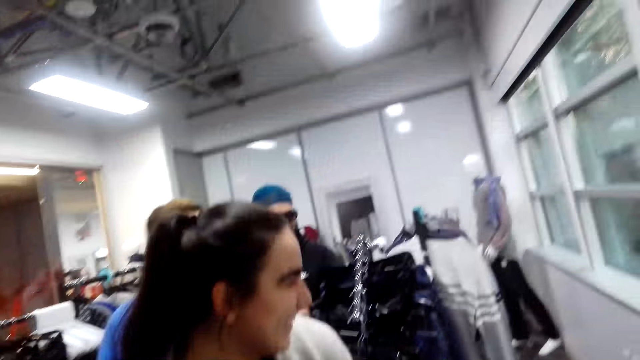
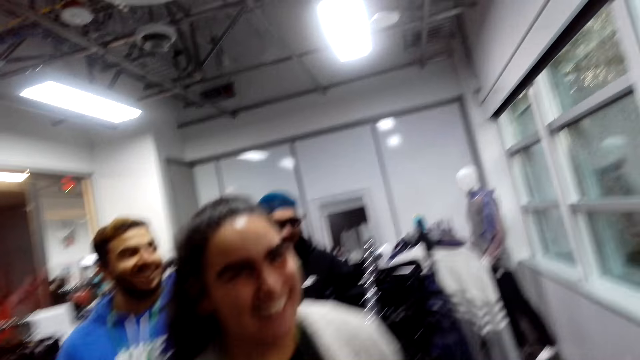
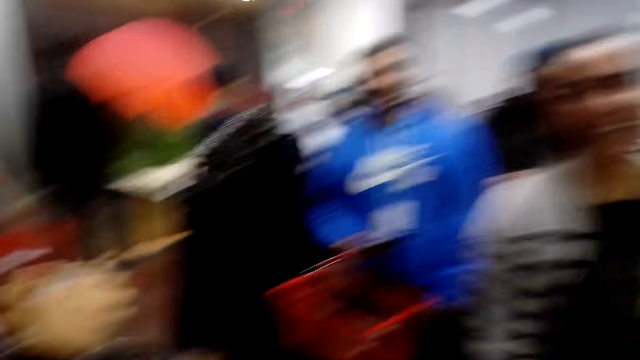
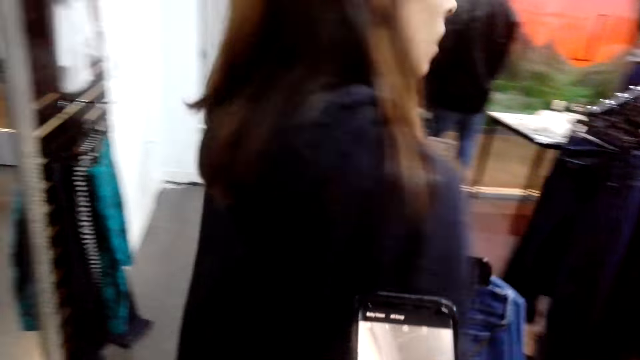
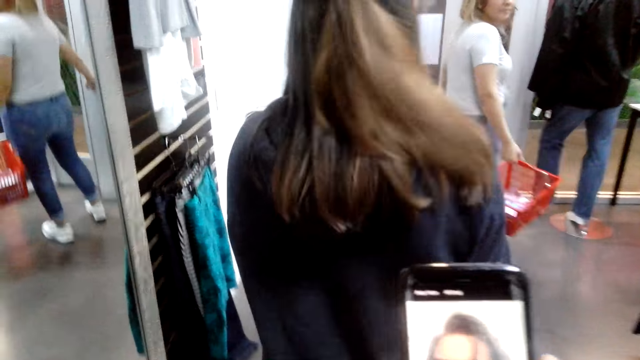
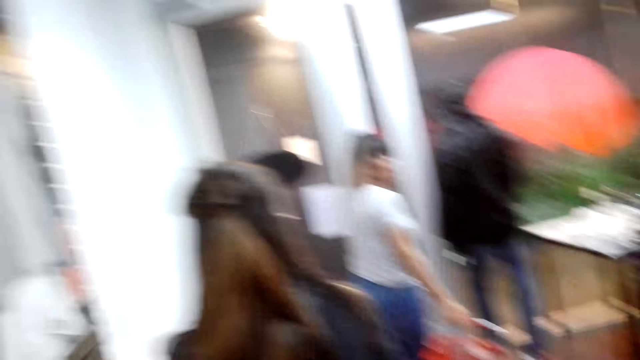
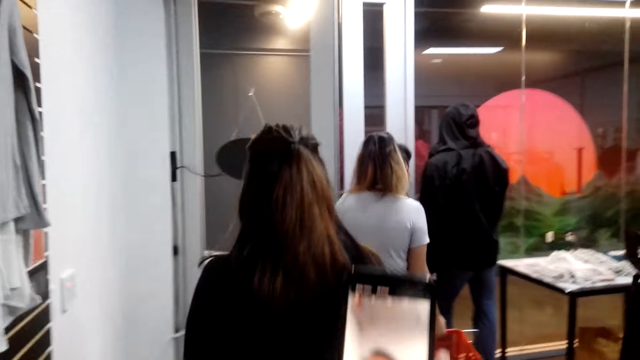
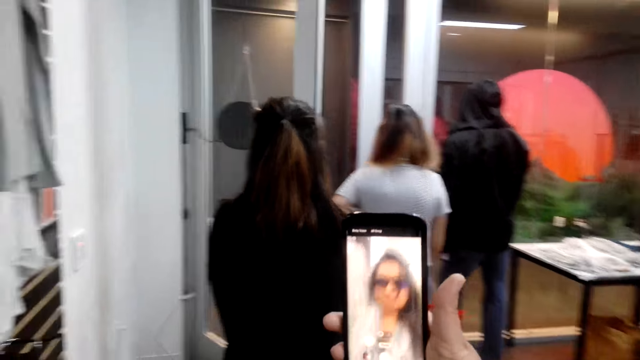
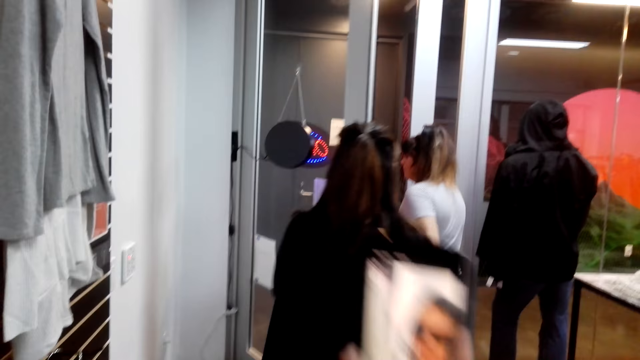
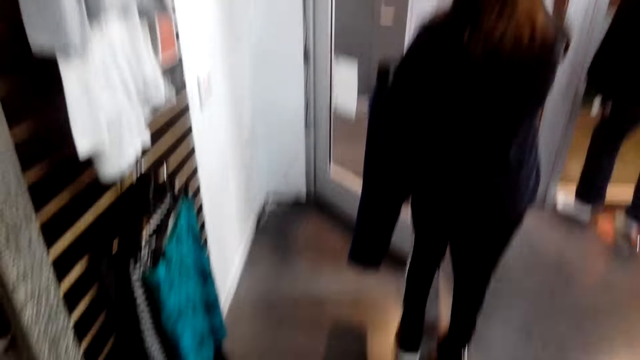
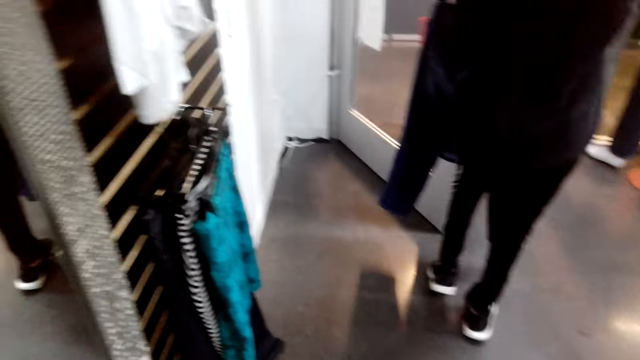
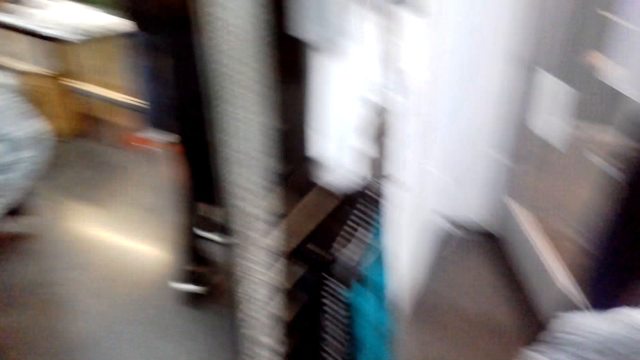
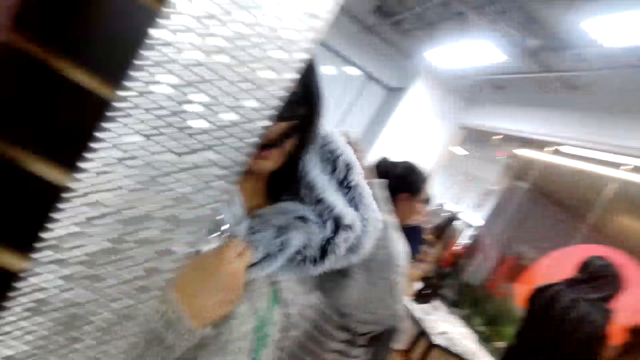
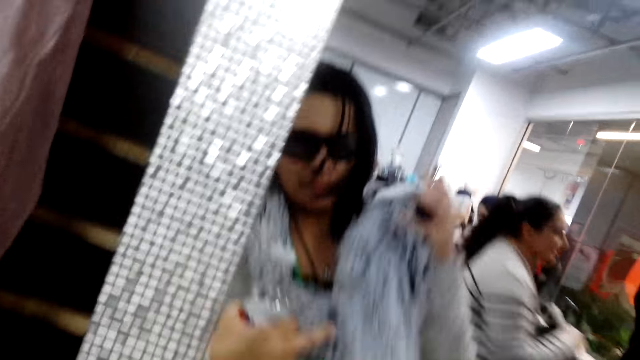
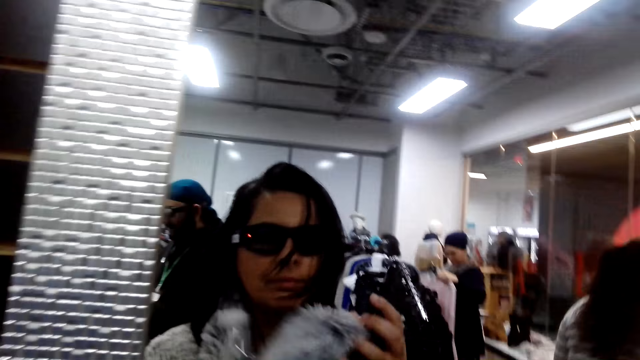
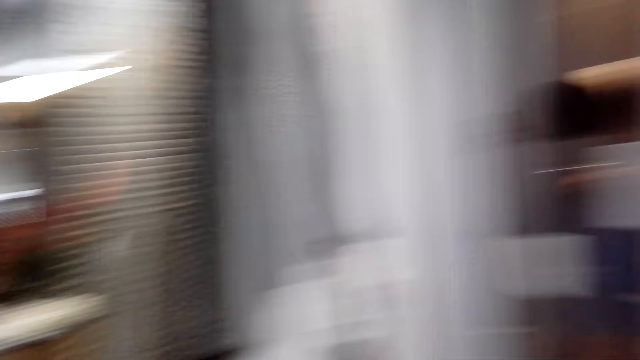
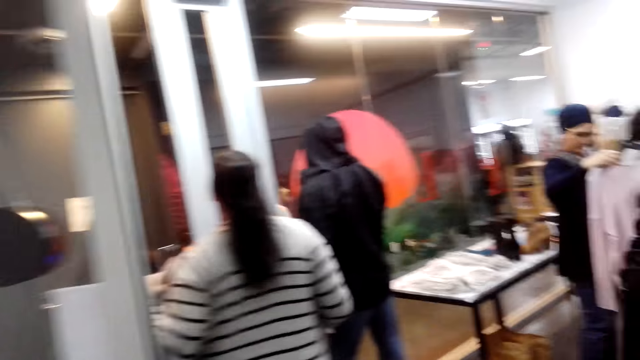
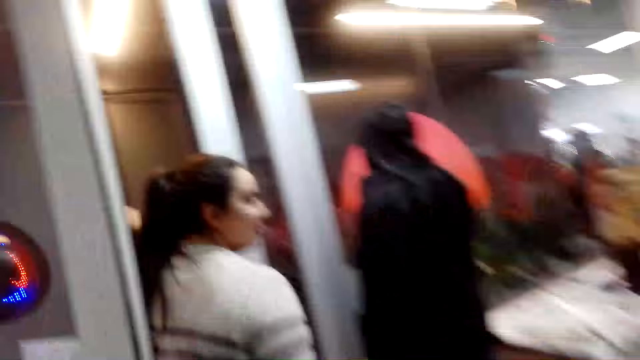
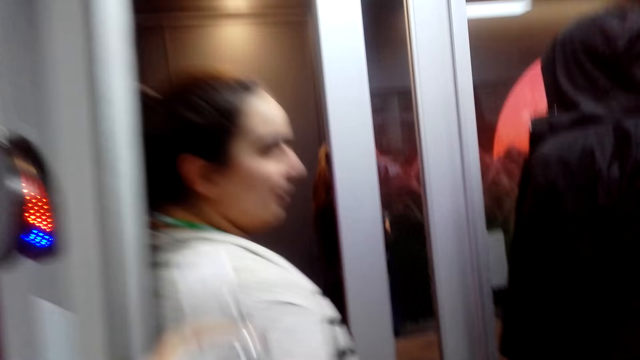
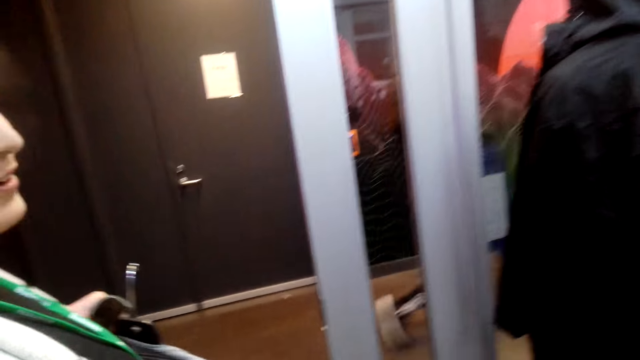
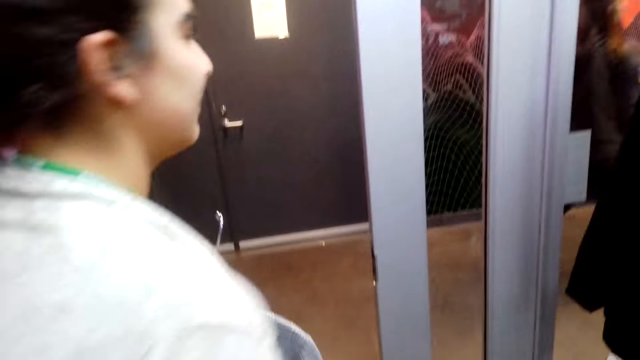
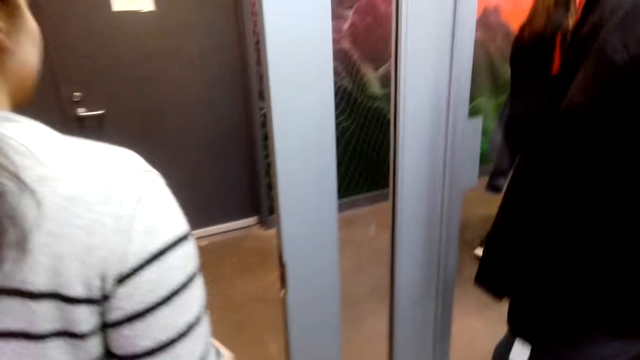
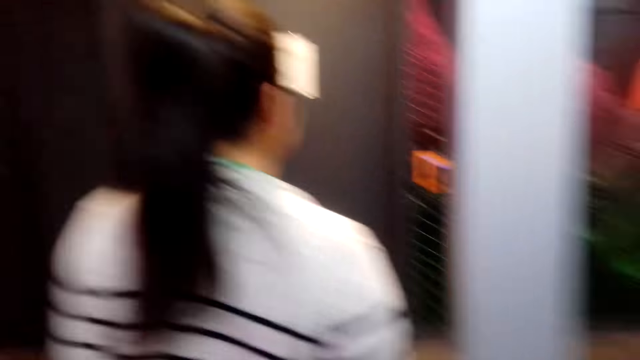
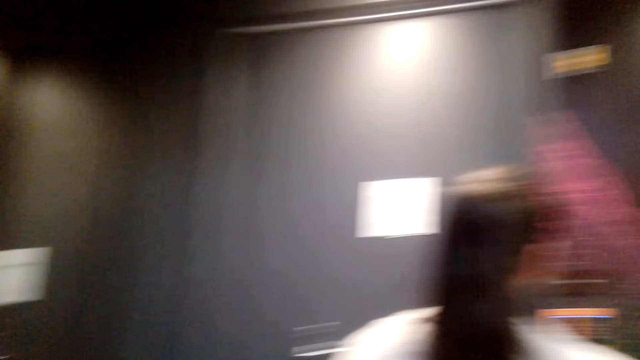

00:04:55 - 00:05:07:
The camera wearer operates the phone. A lady walks in the supermarket. The camera wearer looks around and looks at the phone. They take a selfie. They look at the selfie on the mirror. They walk in the supermarket. They look around the clothes store. Another lady walks in the supermarket.

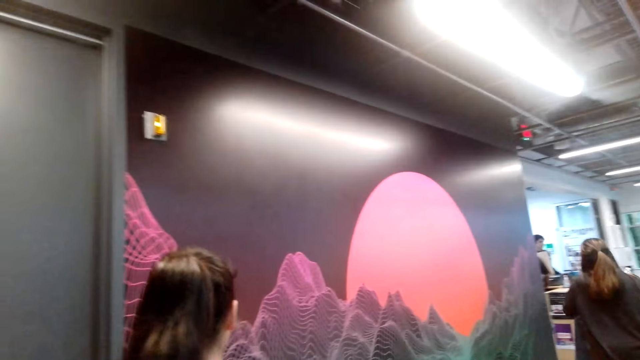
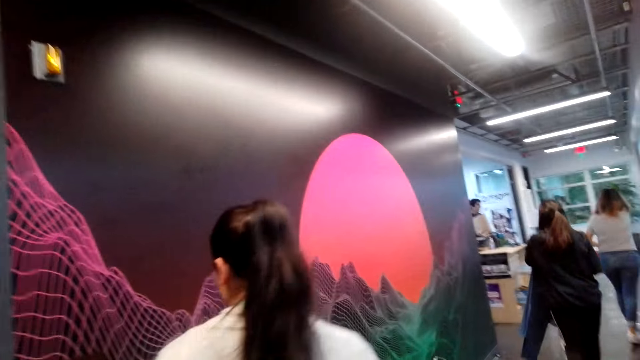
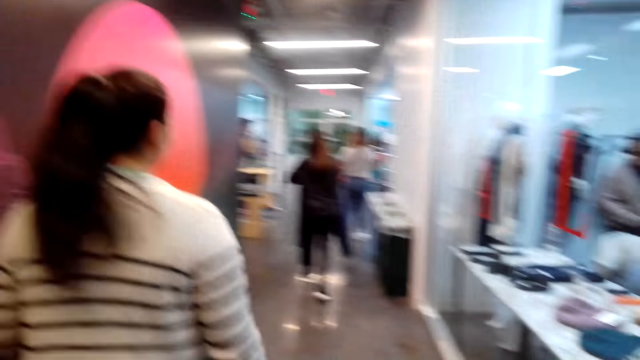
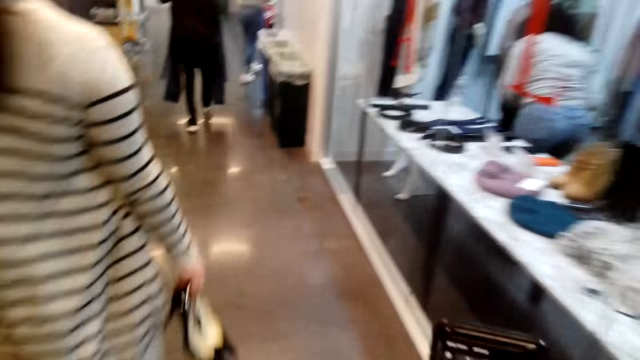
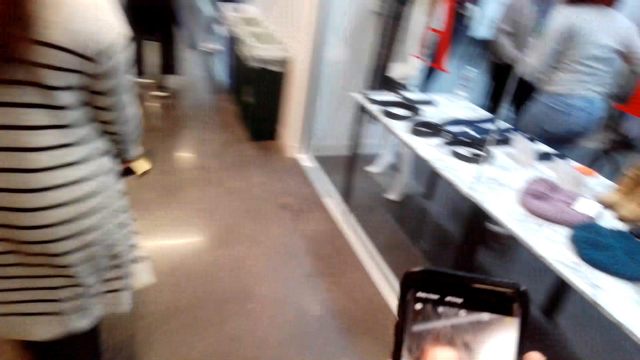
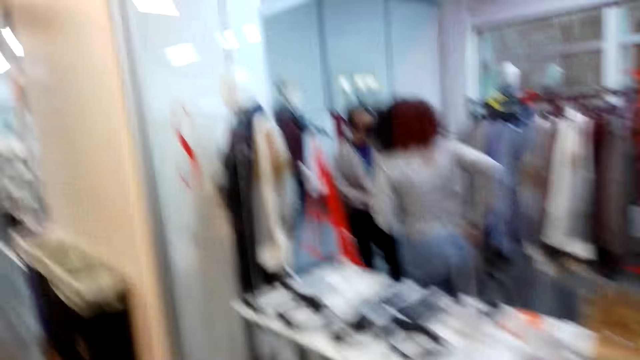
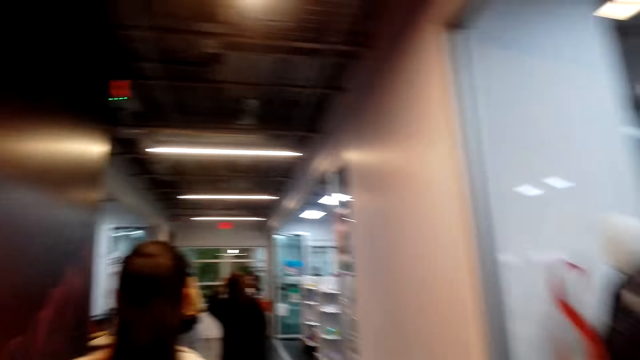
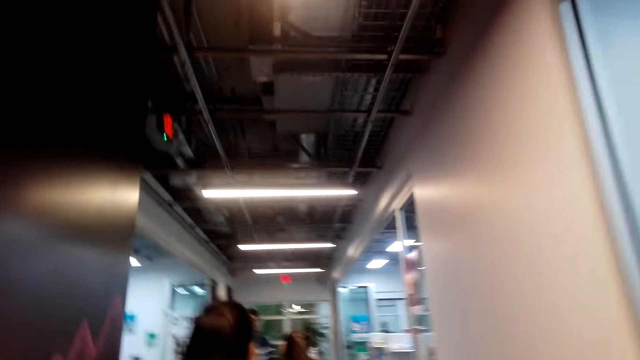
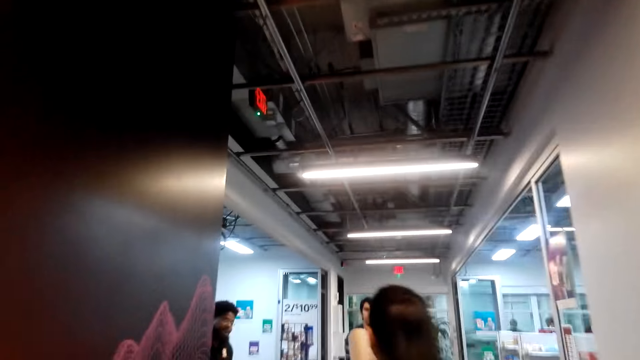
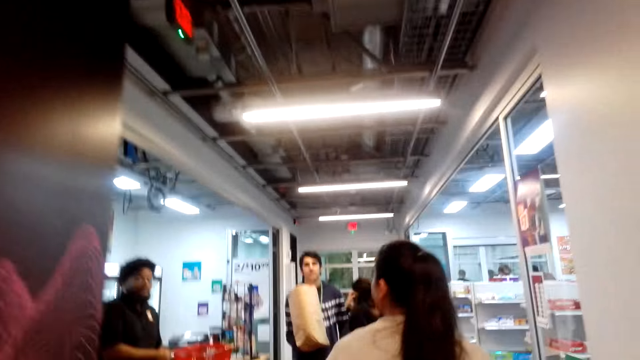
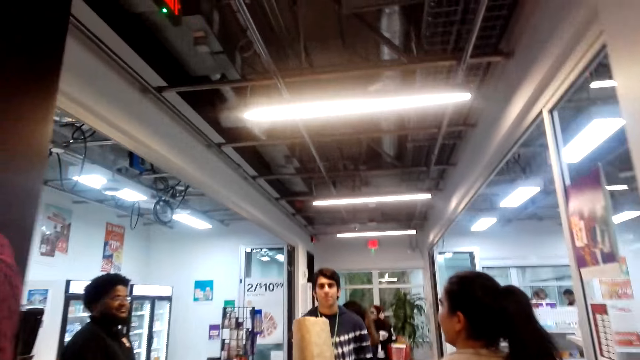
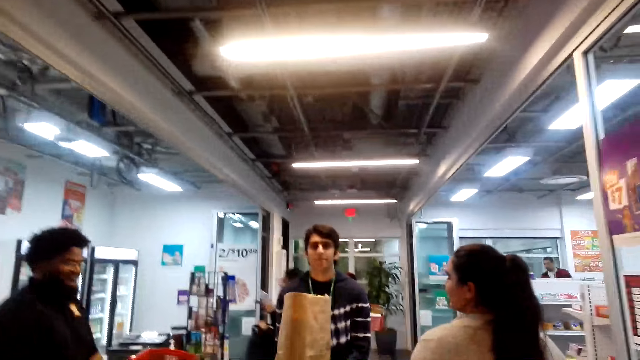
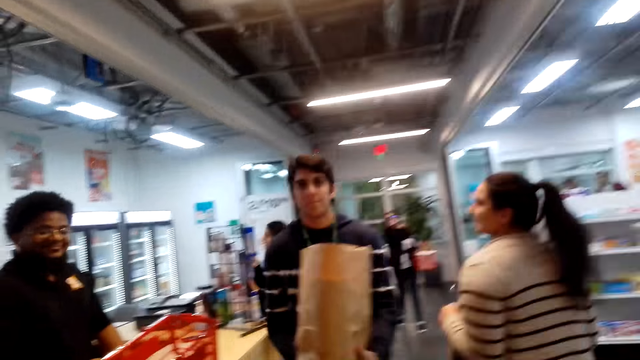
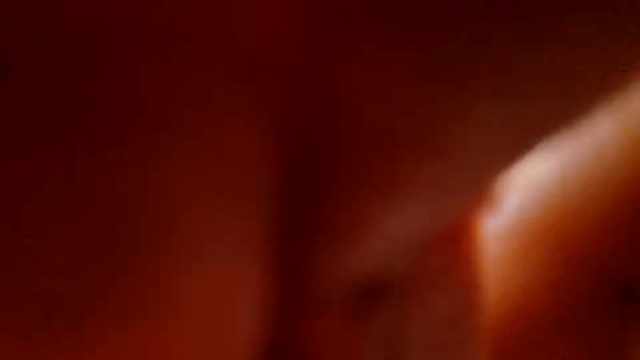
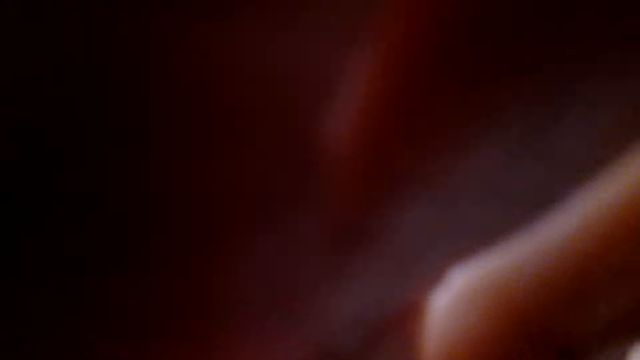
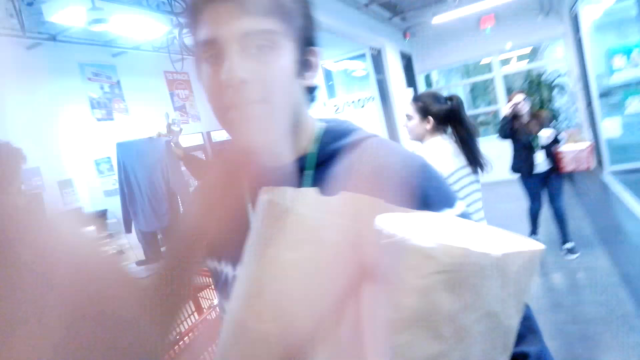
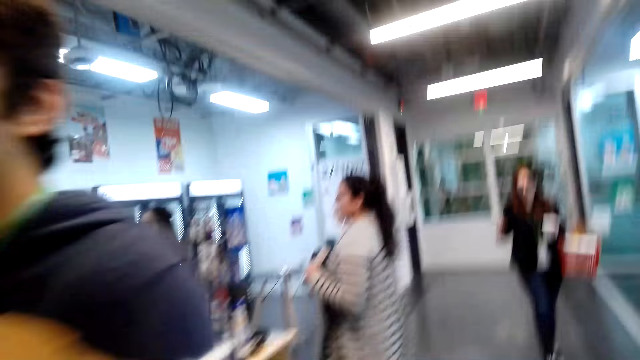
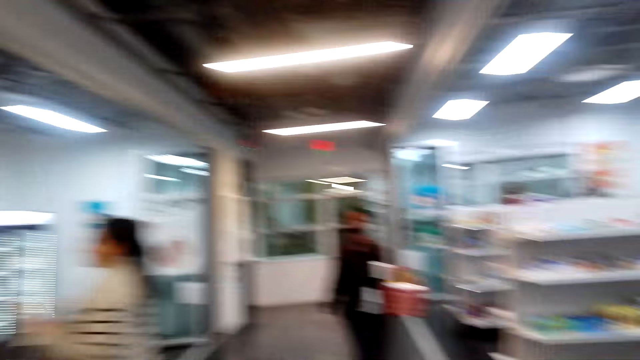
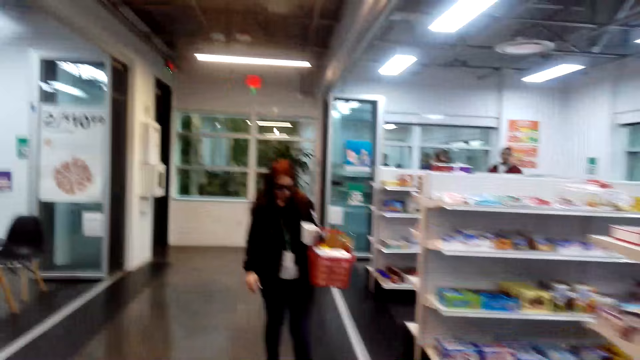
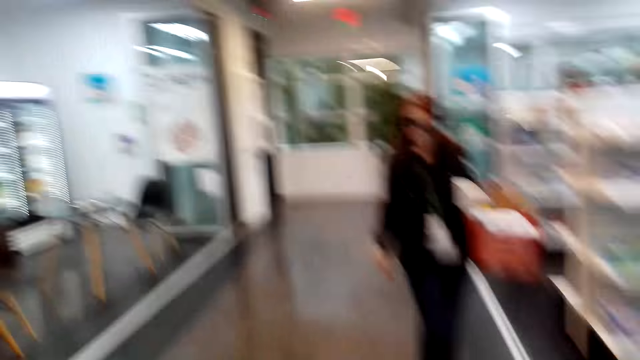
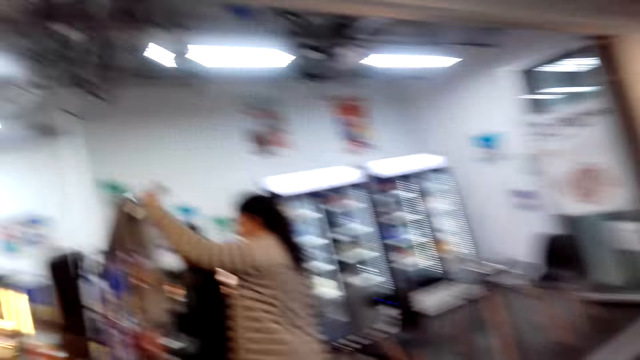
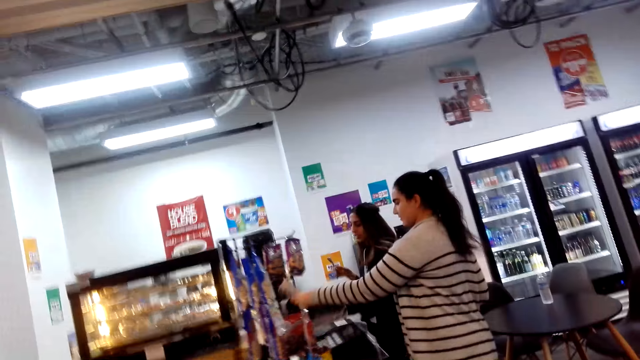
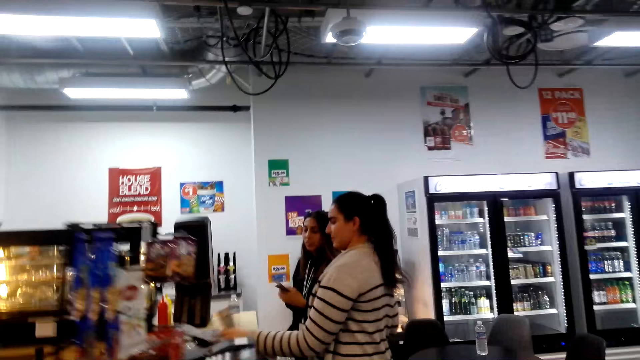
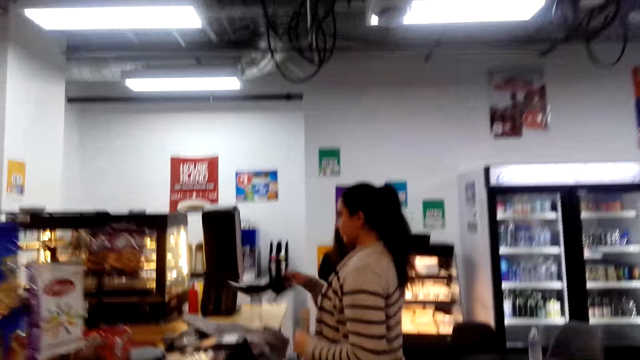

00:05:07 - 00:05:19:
The camera wearer walks out of the clothes store. They operate the phone. They walk in the corridor. They look at the phone. They walk in the corridor. They interact with a cashier. They fix the camera. They walk in the supermarket. The lady places shoes and a garment on the counter.
